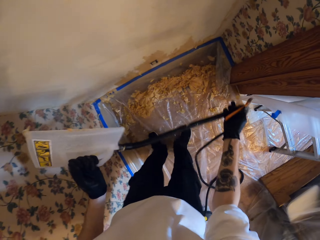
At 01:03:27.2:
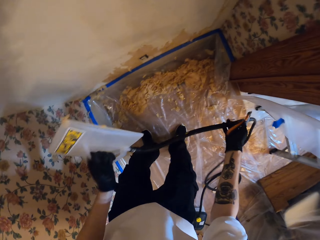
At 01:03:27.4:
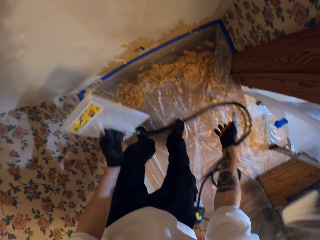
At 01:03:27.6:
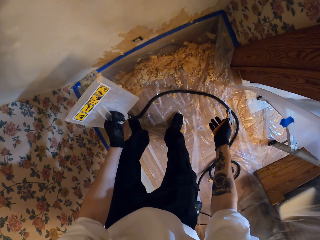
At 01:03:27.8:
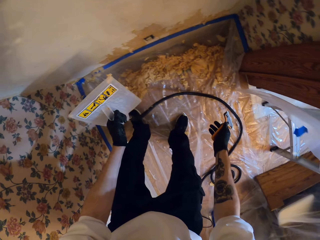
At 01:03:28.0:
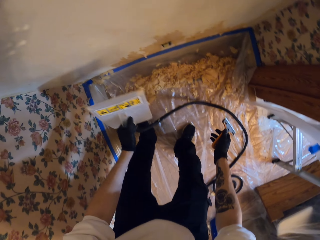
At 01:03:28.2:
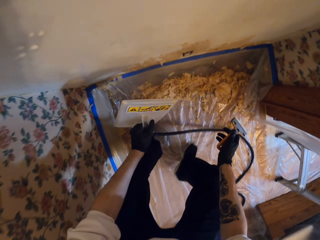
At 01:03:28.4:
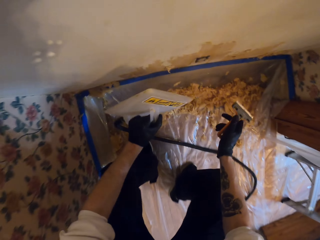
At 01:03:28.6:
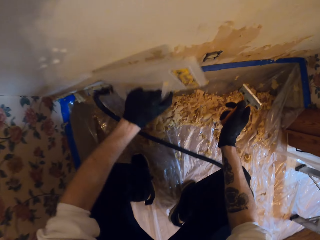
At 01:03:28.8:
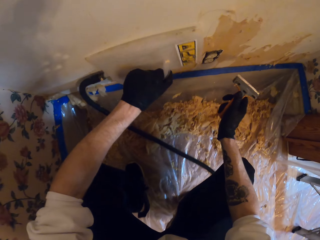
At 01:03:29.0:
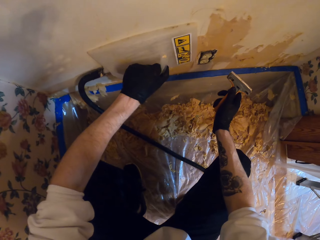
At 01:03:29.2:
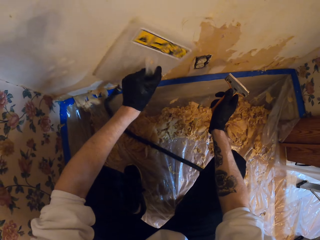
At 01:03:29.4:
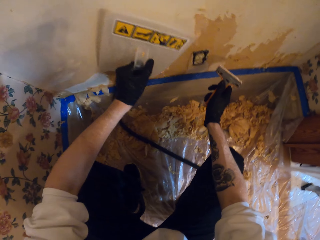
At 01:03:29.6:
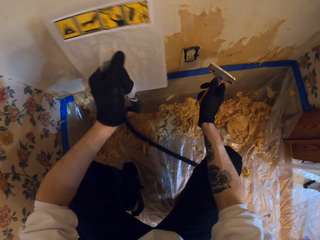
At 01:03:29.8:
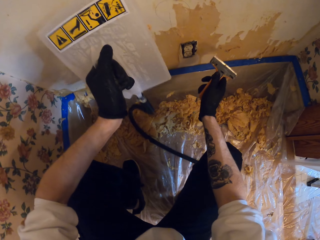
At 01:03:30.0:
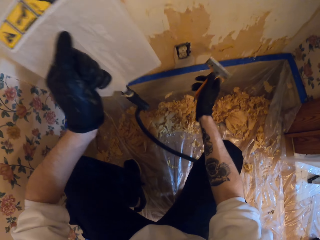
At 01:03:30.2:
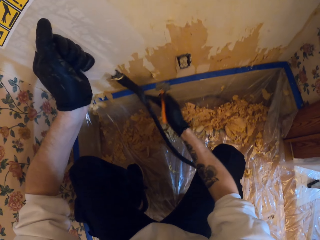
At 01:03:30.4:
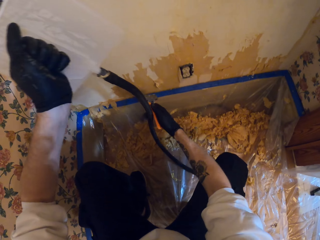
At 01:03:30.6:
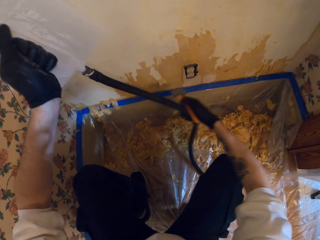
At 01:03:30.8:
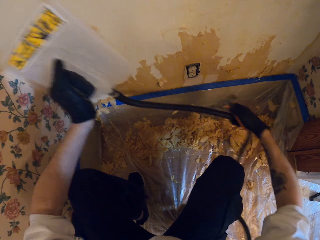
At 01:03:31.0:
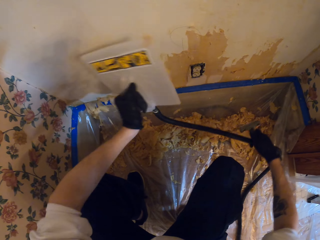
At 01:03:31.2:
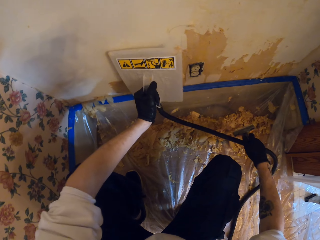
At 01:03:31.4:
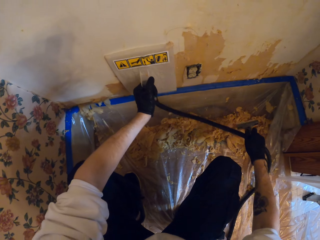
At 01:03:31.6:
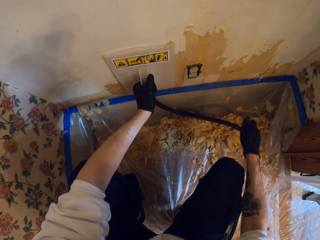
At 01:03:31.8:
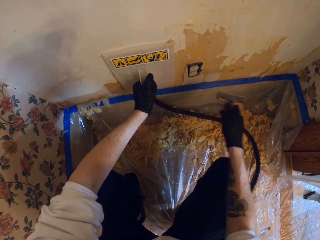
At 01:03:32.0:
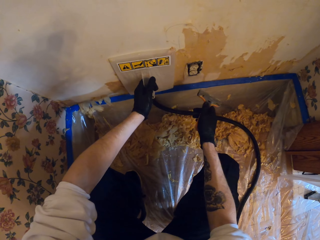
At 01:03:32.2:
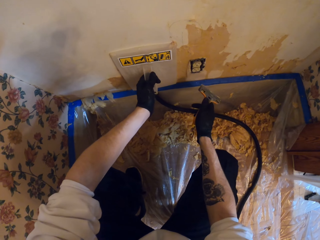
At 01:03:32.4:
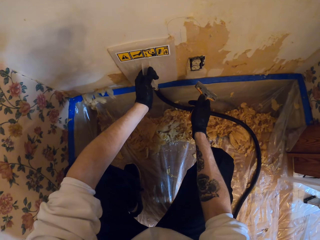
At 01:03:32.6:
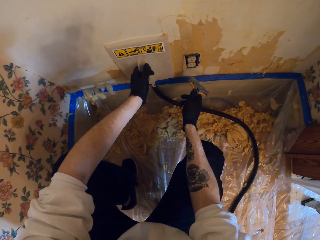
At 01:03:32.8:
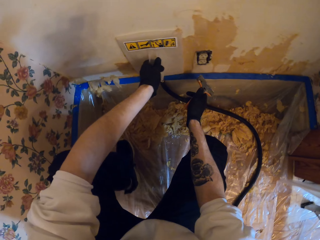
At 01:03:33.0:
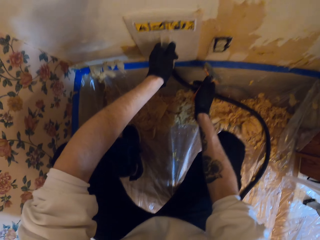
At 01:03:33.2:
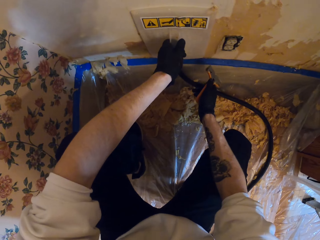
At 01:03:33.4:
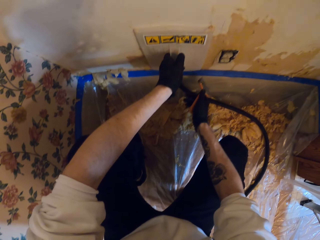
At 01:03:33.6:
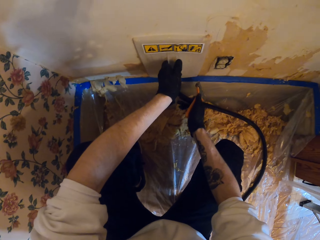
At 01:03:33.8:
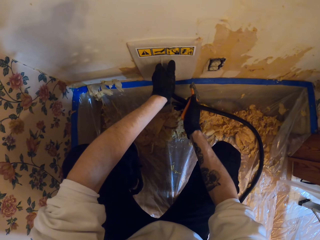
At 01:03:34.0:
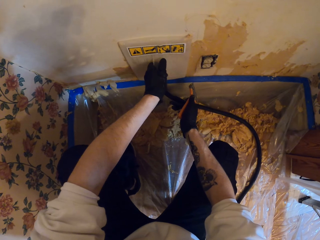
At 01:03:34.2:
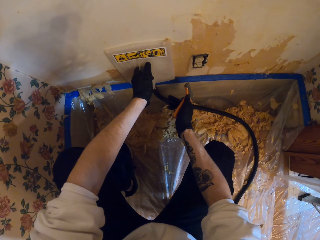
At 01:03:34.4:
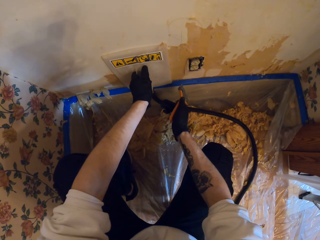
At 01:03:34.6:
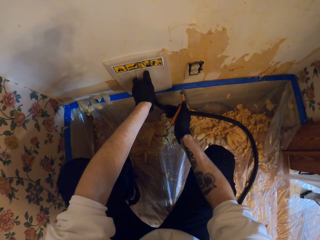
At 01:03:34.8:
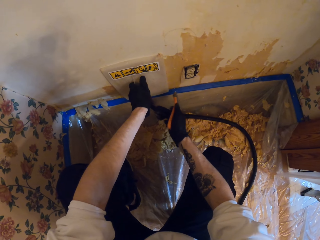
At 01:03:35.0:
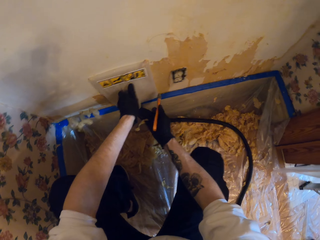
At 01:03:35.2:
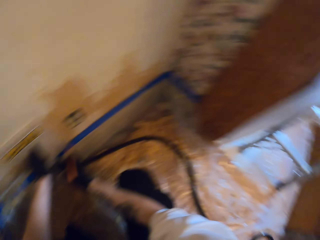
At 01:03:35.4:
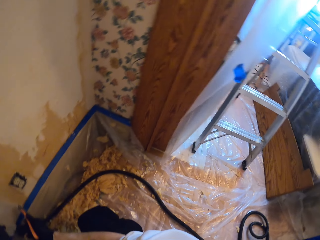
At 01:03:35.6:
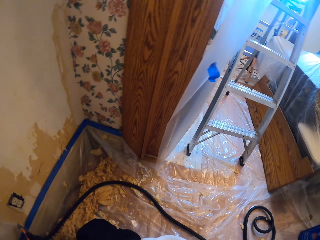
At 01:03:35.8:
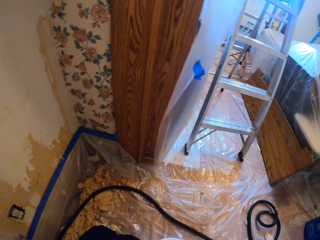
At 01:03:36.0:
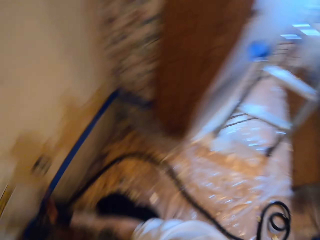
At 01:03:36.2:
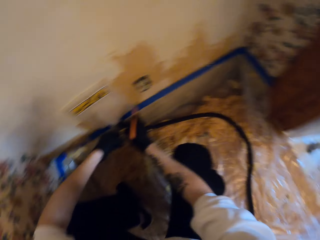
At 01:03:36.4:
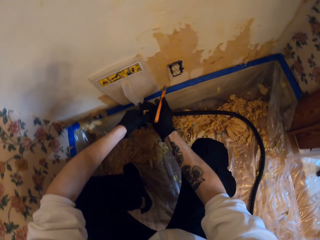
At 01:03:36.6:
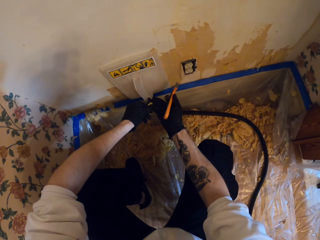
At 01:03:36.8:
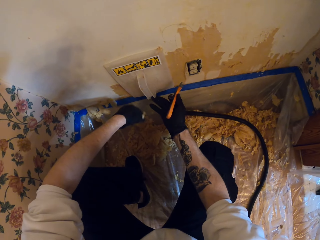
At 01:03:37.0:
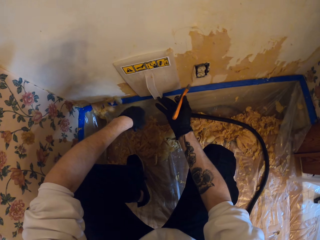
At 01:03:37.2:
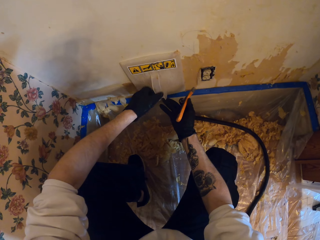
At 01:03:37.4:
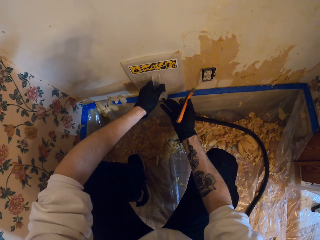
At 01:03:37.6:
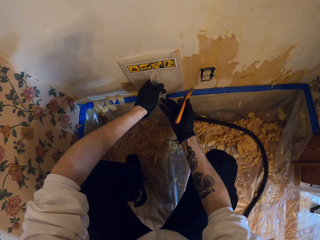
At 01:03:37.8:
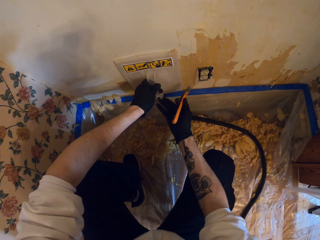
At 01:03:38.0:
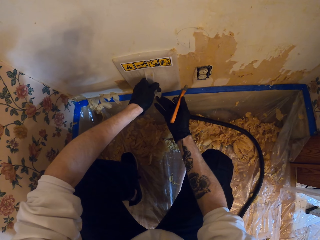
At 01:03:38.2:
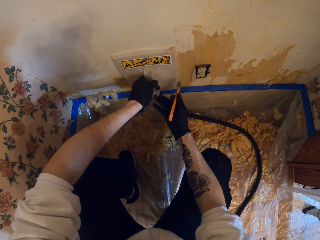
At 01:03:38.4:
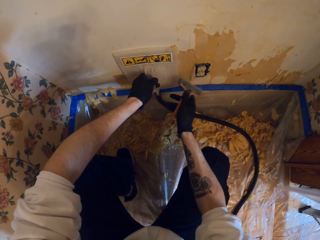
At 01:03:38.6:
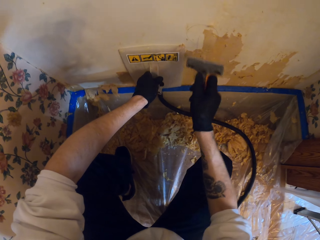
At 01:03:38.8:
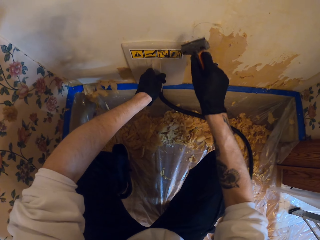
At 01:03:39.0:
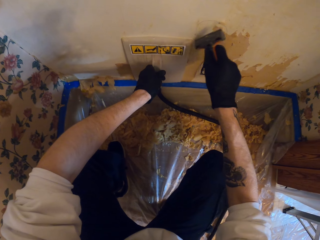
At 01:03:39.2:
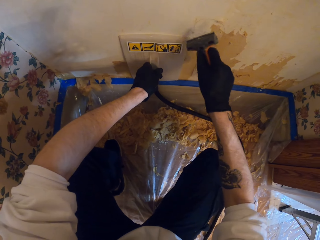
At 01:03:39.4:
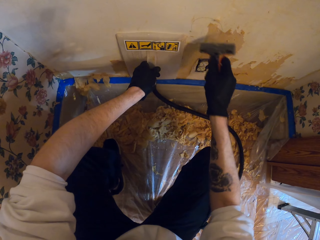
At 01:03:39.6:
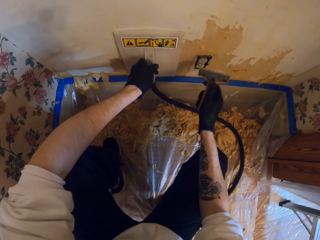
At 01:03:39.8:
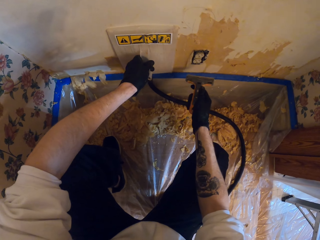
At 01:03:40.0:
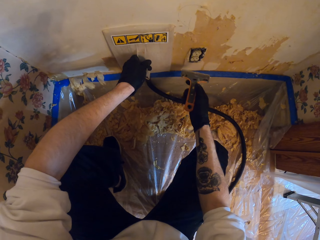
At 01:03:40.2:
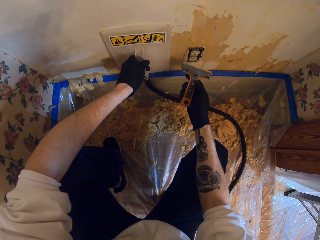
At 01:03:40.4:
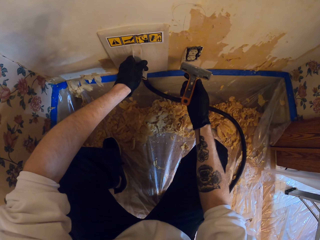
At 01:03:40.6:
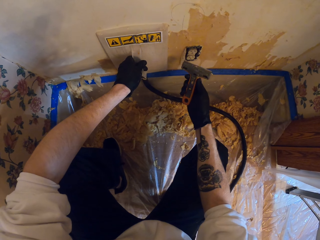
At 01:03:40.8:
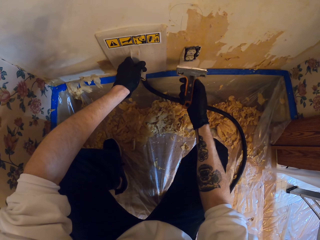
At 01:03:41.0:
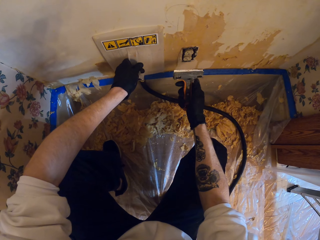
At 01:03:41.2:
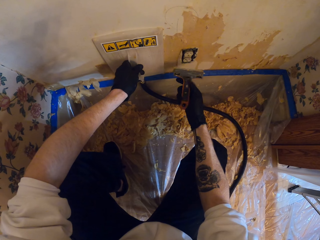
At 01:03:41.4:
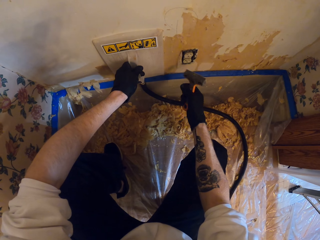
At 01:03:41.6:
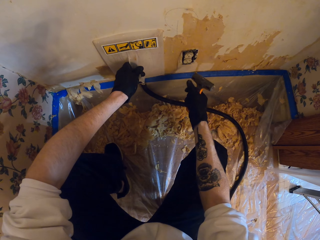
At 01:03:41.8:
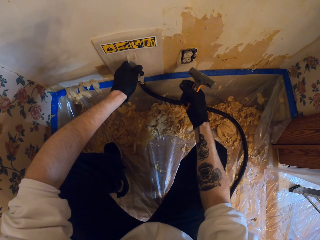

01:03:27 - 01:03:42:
The camera wearer pulls the wallpaper steamer cable. They straighten the cable of the wallpaper steamer. They hold the wallpaper steamer on the wall. They put the wallpaper steamer on the wall. They pull the wallpaper steamer cable. They hold the wallpaper steamer on the wall. They look around the apartment. They hold the wallpaper steamer on the wall. They stare at the wall scraper.

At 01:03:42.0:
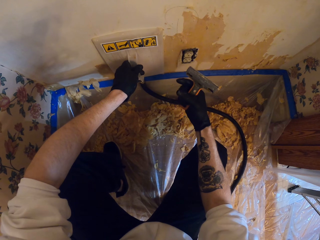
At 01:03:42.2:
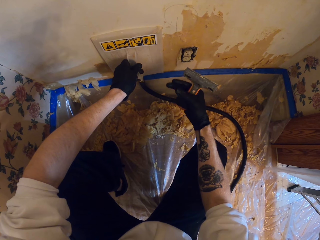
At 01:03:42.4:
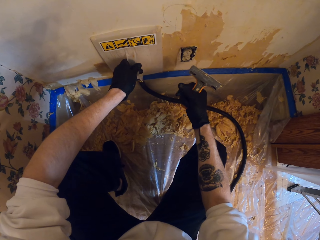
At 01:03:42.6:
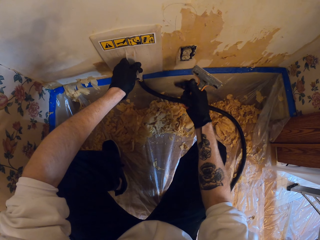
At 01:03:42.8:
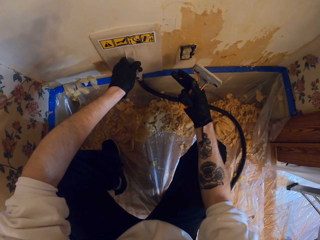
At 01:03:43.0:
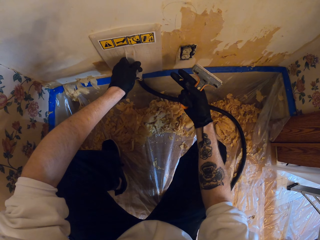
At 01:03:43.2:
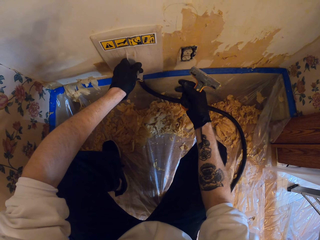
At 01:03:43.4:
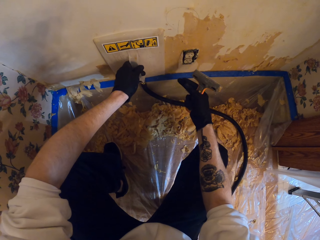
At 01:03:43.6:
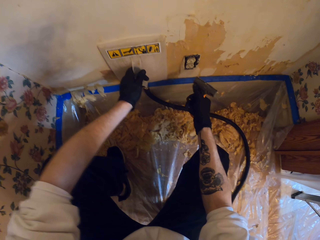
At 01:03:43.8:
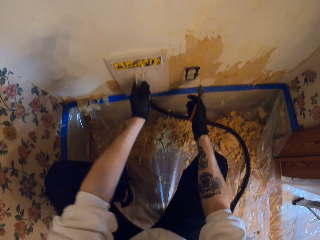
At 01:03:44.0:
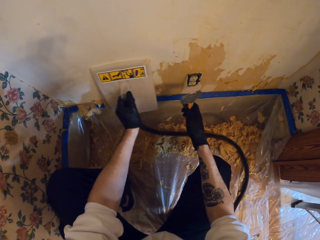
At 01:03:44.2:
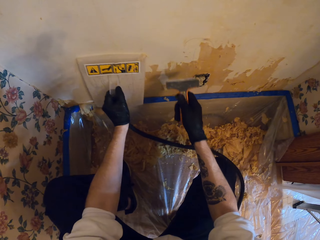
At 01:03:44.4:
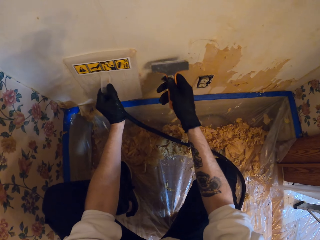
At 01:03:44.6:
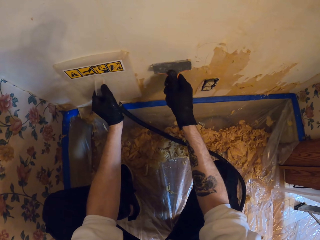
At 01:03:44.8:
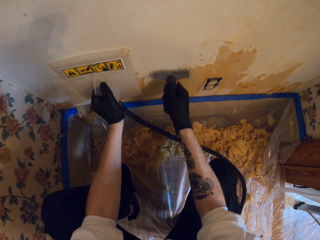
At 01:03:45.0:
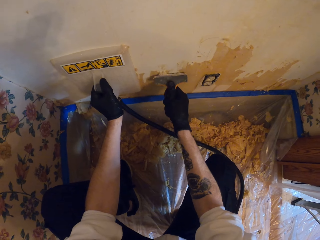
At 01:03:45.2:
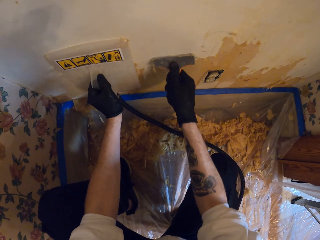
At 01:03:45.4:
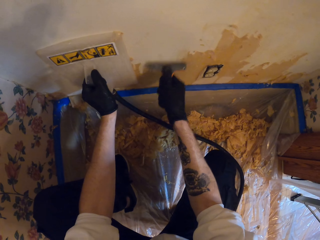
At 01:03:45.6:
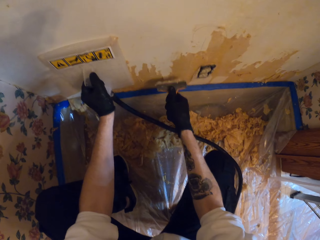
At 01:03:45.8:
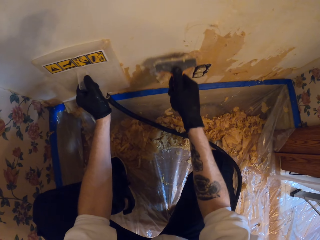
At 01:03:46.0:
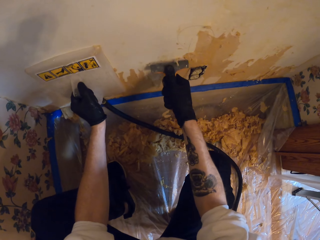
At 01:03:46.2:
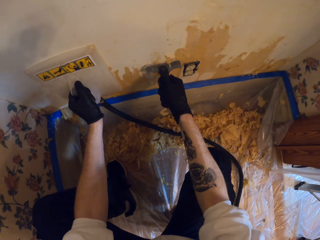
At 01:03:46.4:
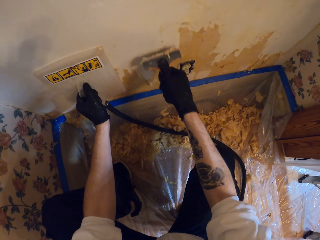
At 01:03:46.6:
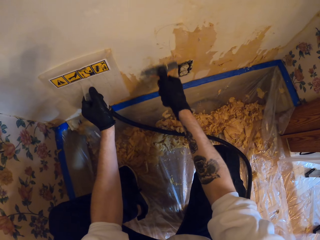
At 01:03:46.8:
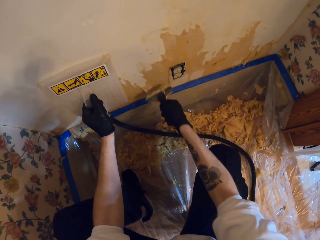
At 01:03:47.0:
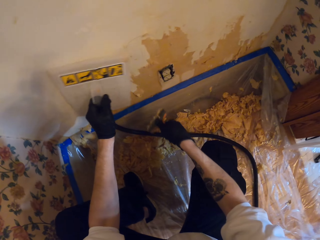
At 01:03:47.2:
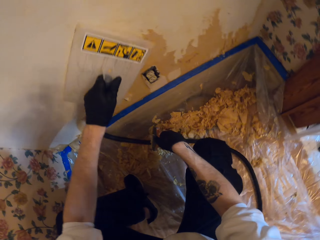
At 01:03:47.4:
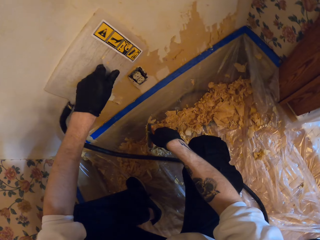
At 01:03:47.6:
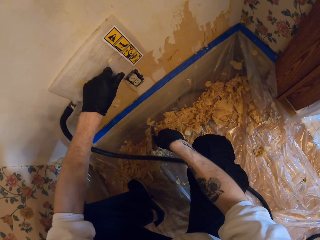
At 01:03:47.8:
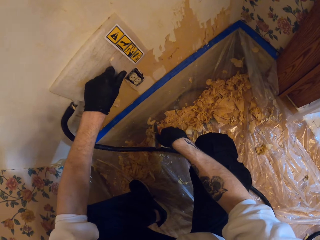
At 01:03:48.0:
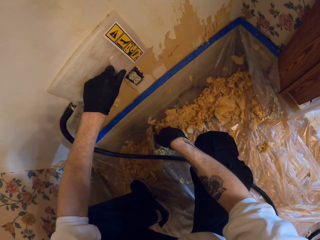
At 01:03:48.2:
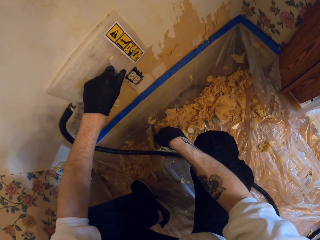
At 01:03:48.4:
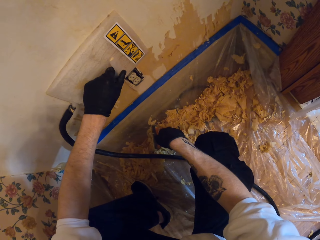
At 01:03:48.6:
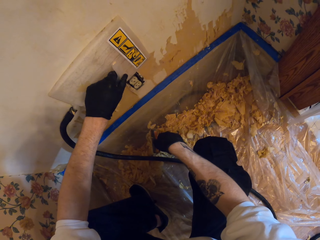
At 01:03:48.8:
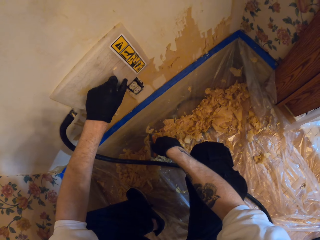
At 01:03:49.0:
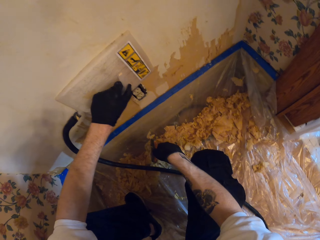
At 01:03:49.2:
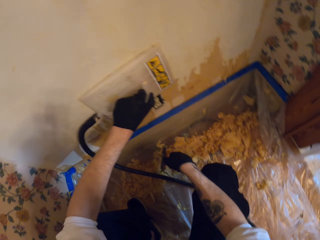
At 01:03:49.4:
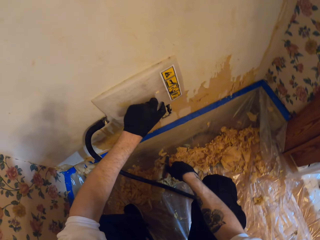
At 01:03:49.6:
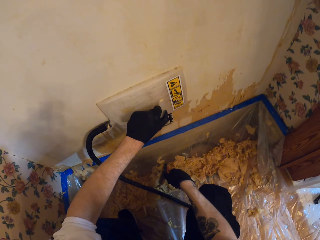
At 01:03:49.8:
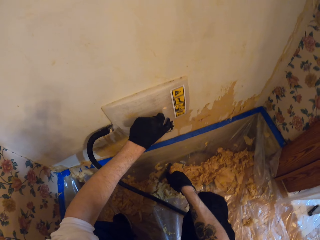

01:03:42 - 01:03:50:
The camera wearer removes the paper on the wall with the scraper. They hold the wallpaper steamer on the wall.
